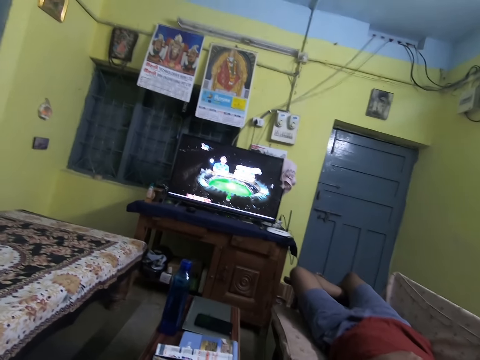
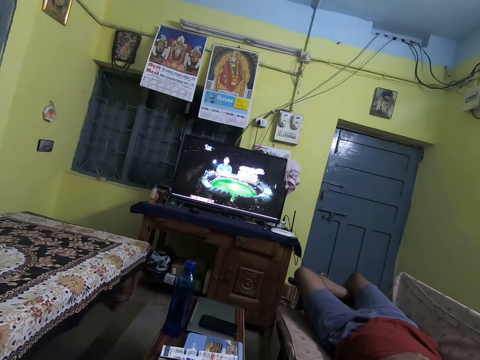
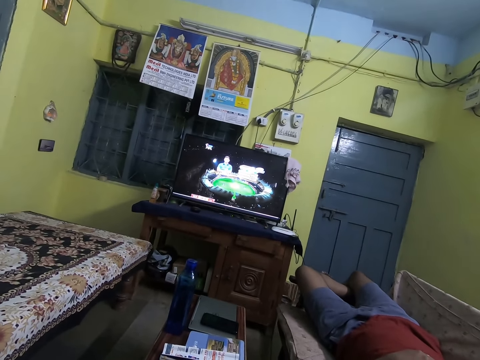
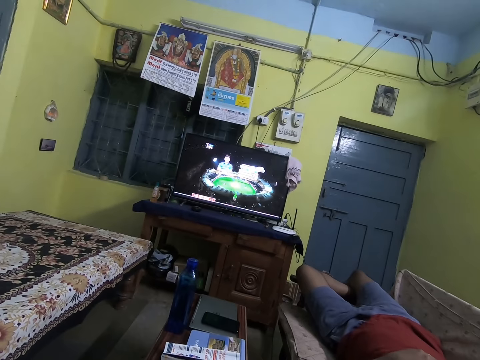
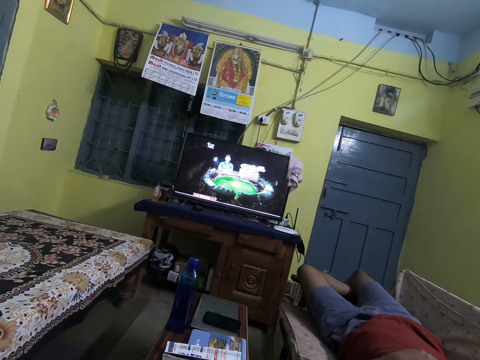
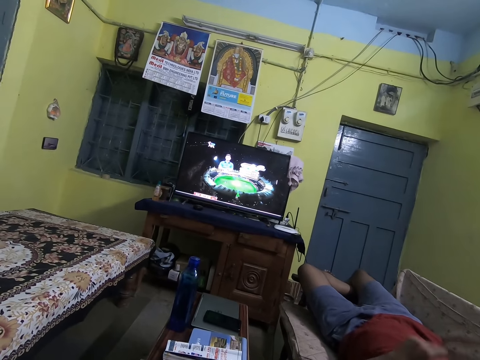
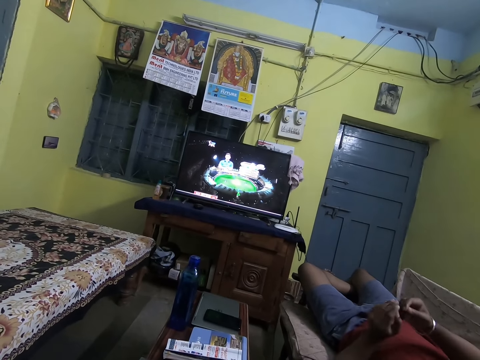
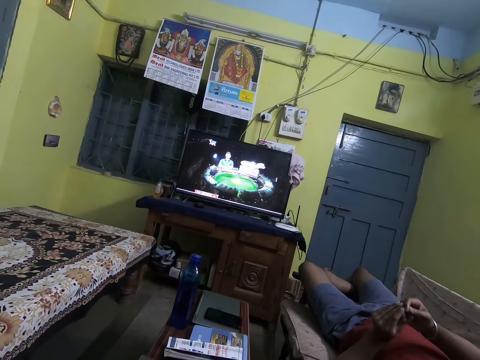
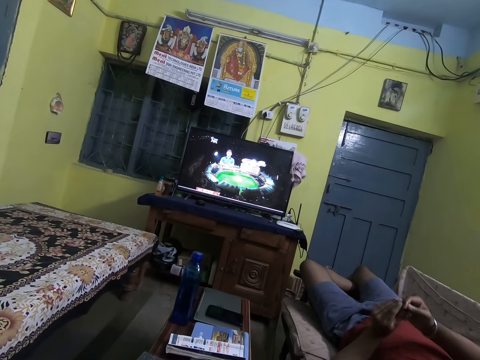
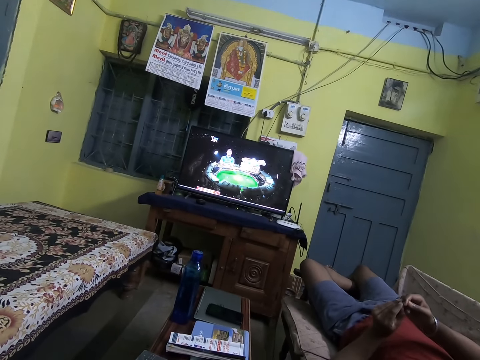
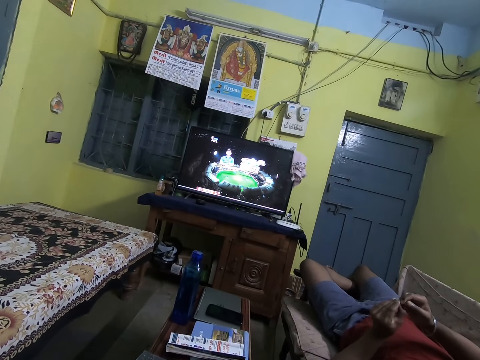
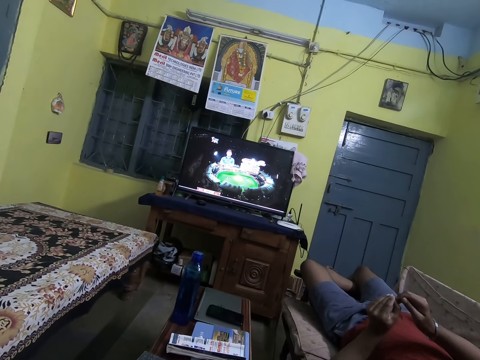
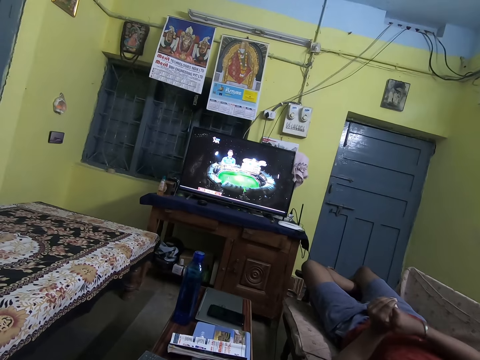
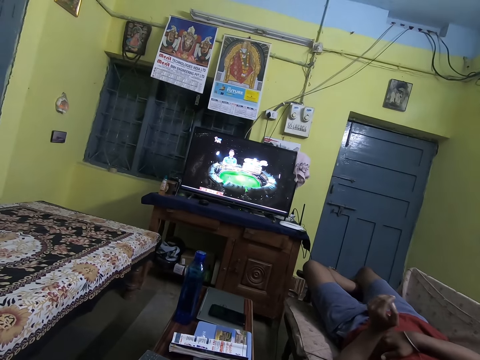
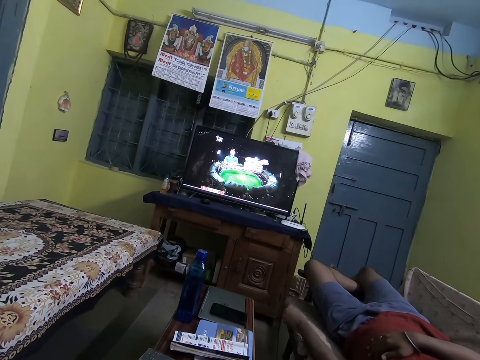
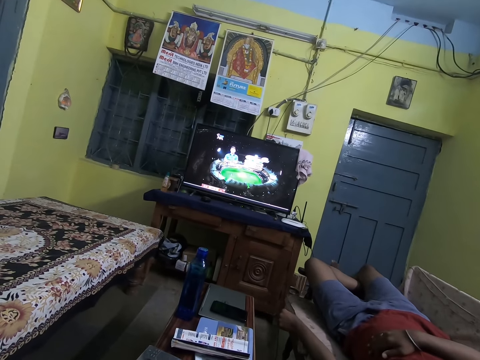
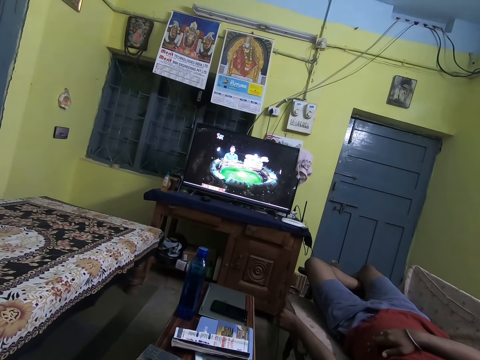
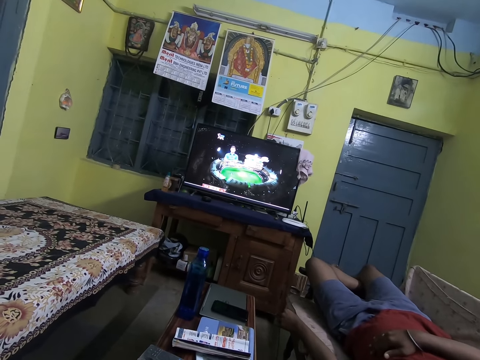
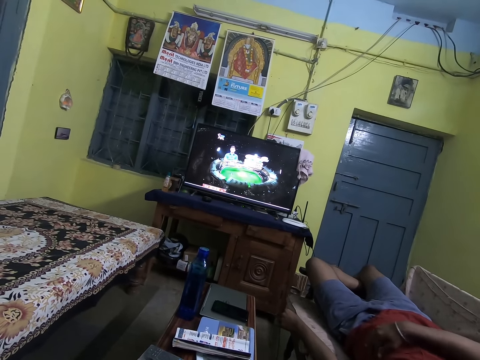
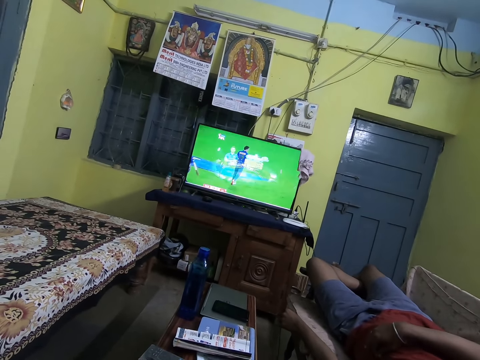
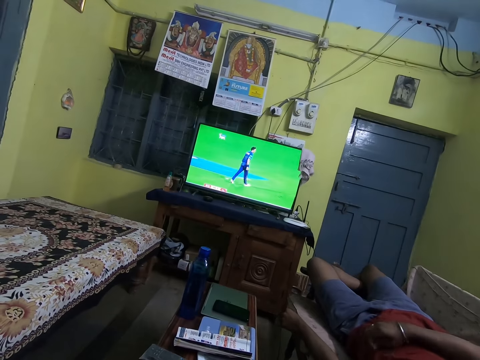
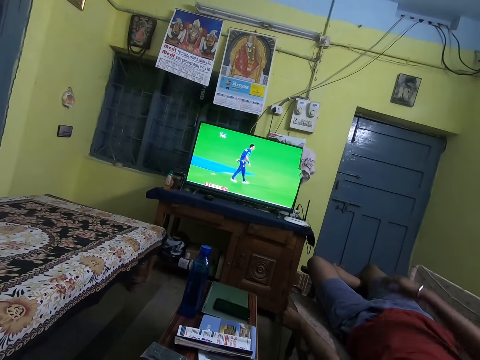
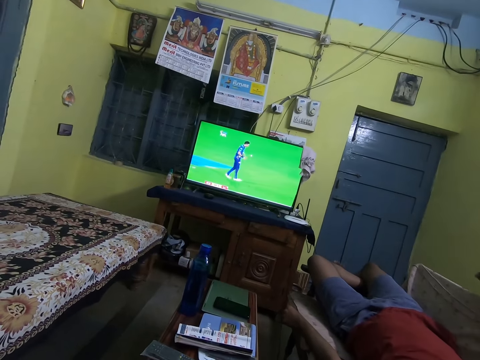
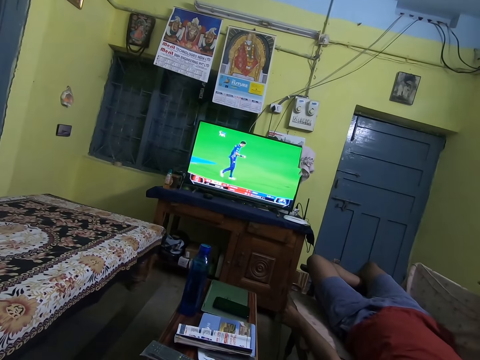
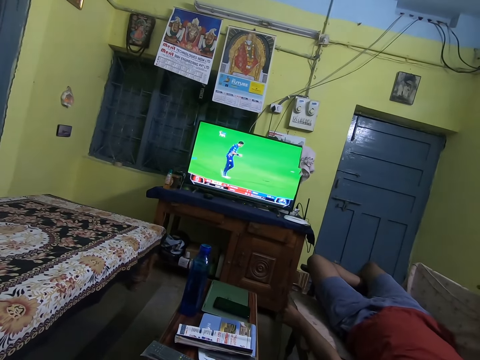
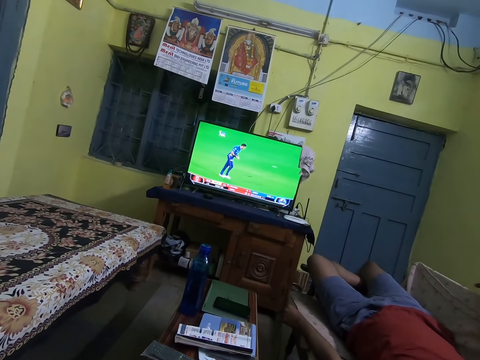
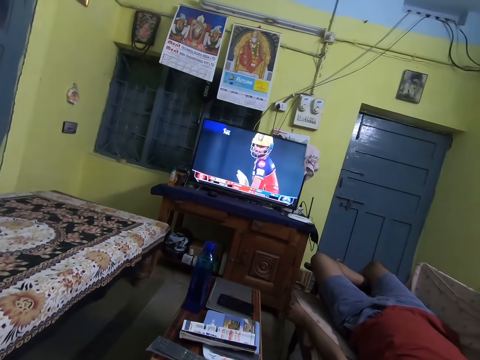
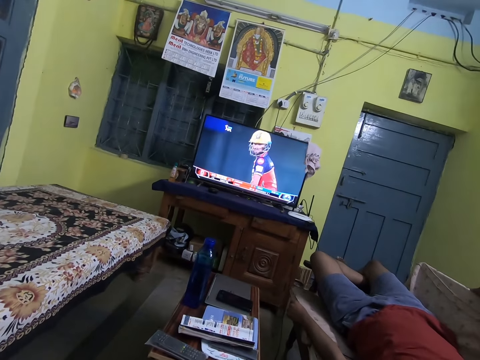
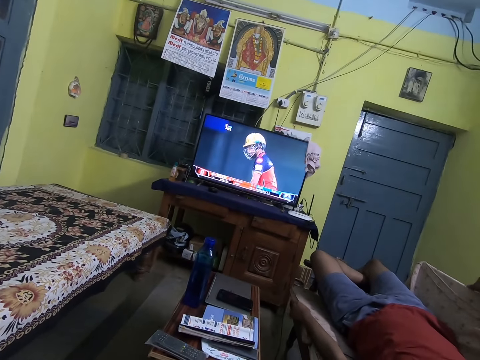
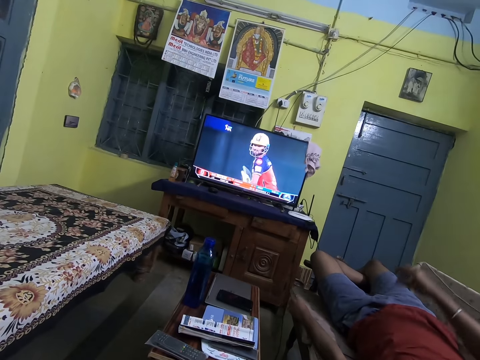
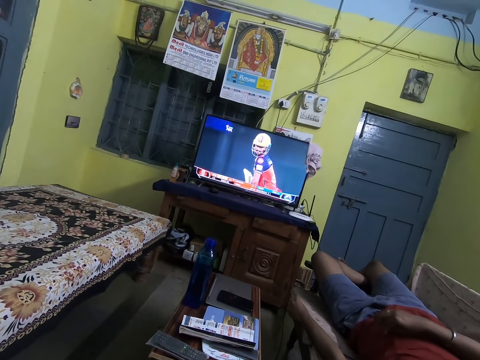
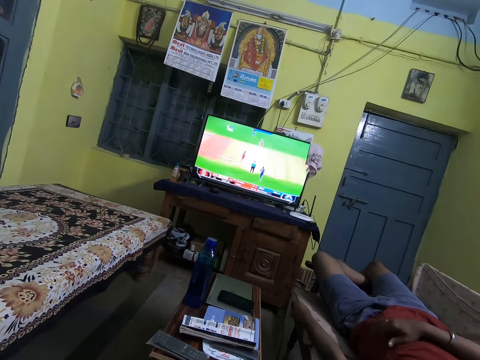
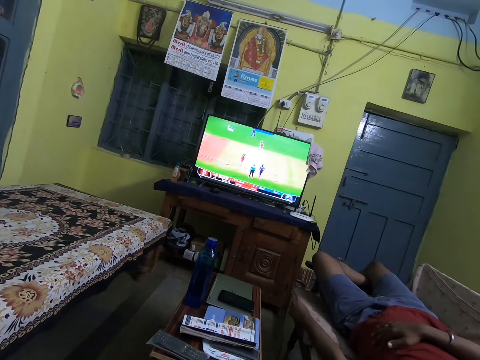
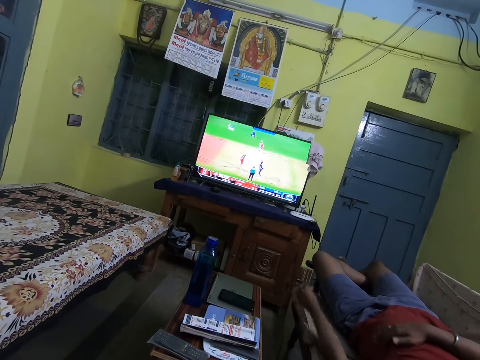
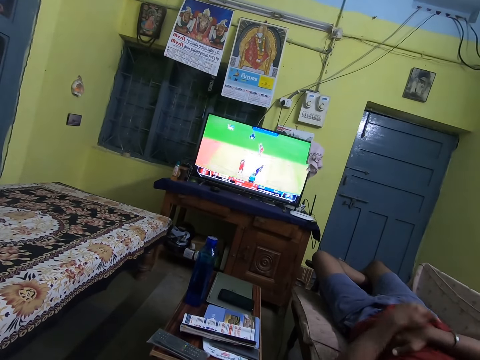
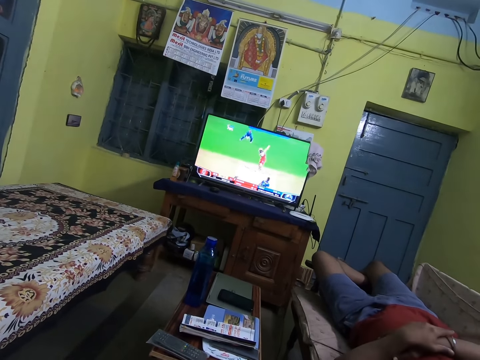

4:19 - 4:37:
The man picks his left nails with his right hand. The man touches his fingers. The man places his right hand on a chair and places his right hand on his stomach.

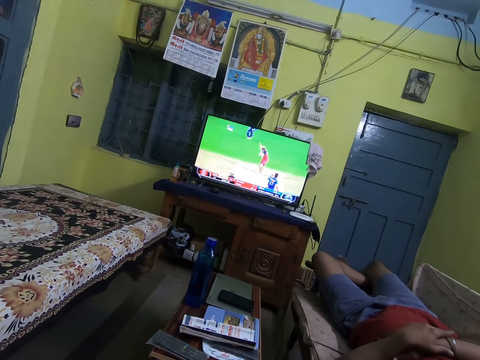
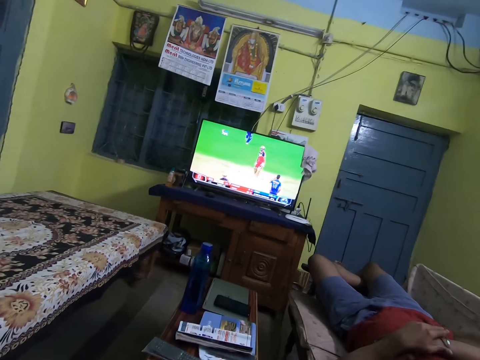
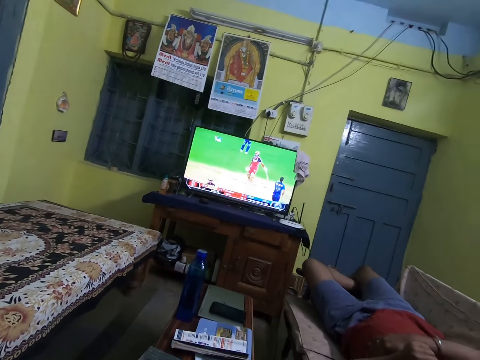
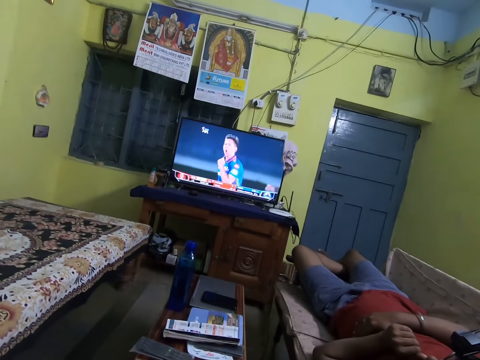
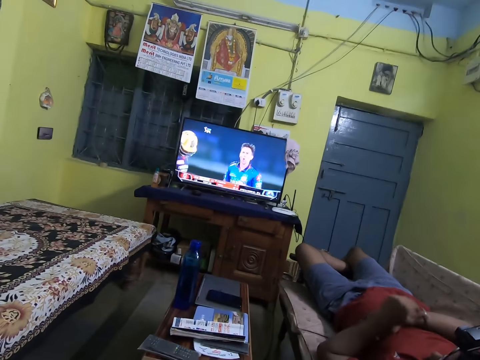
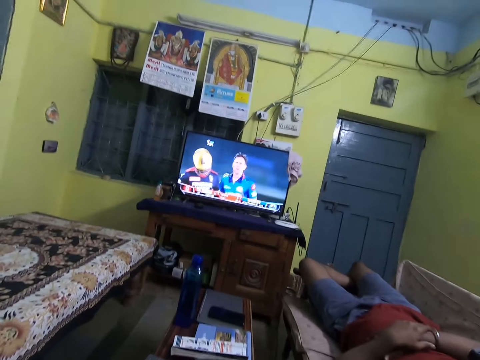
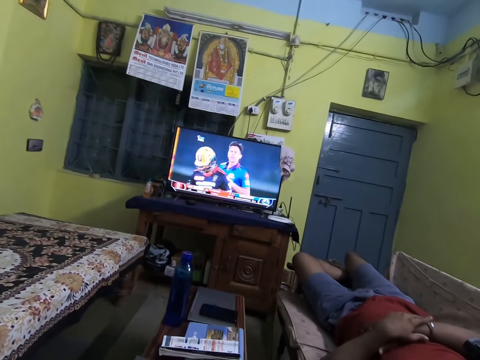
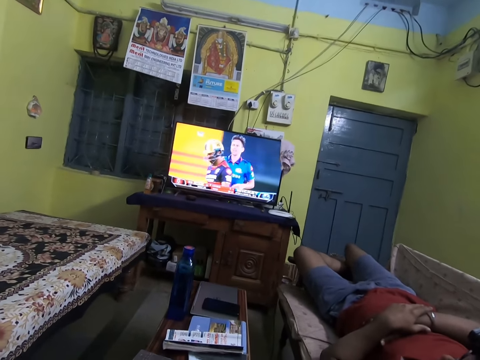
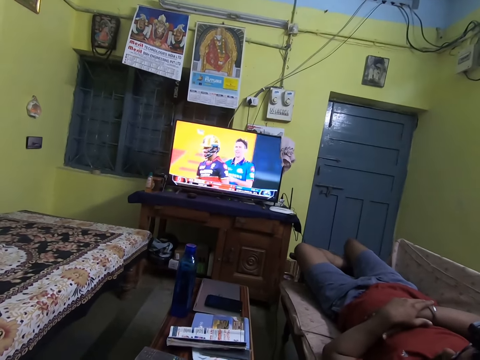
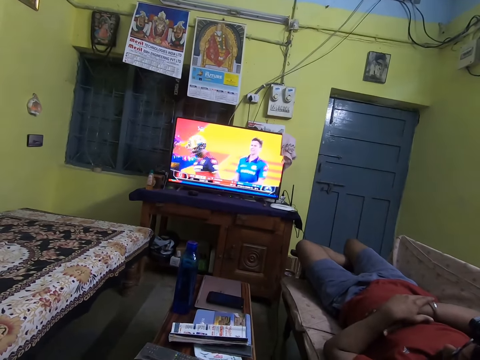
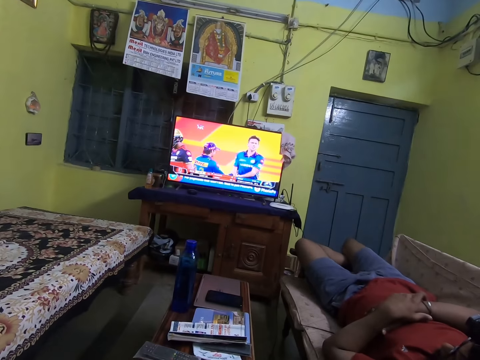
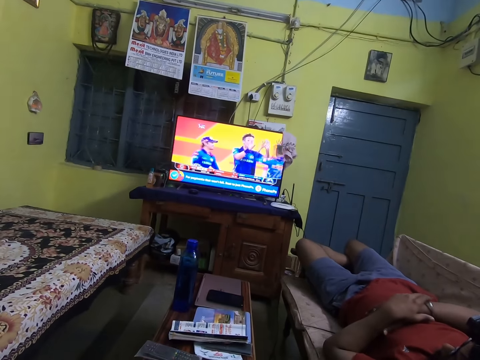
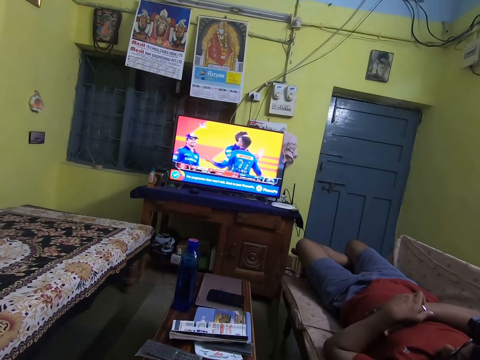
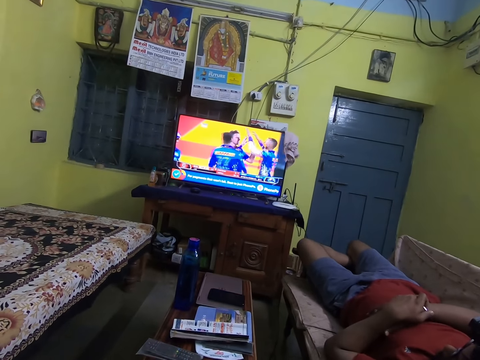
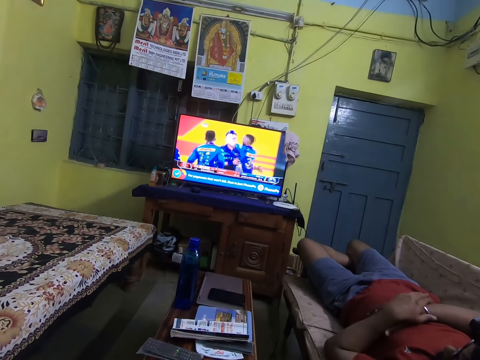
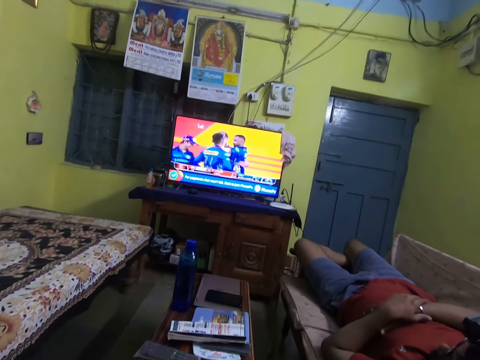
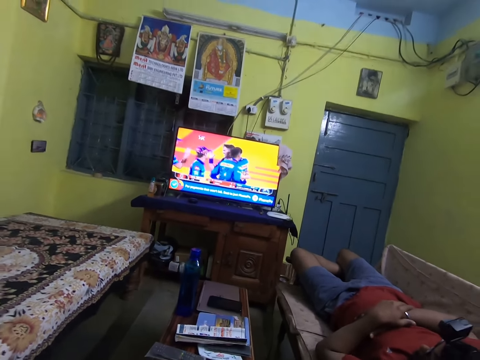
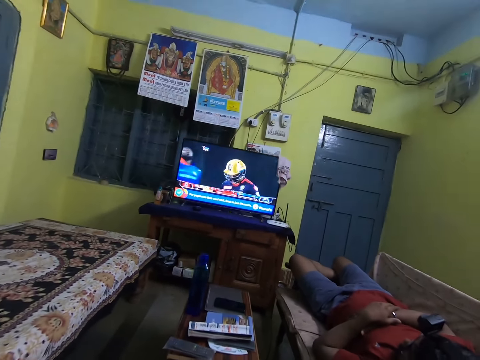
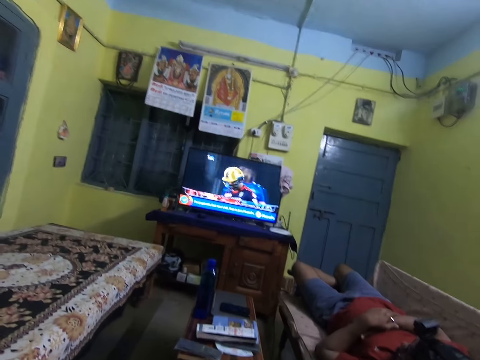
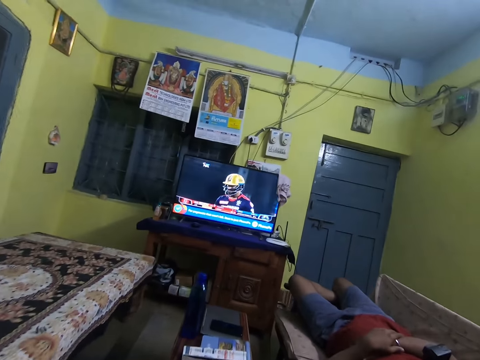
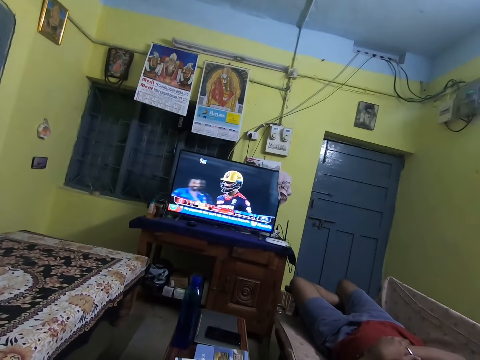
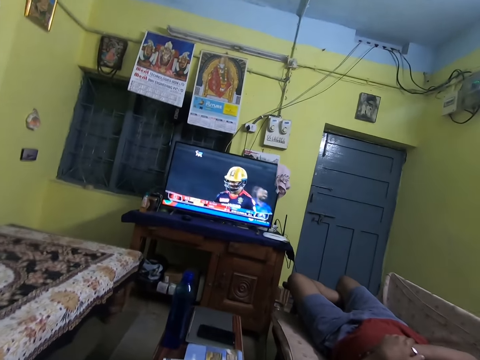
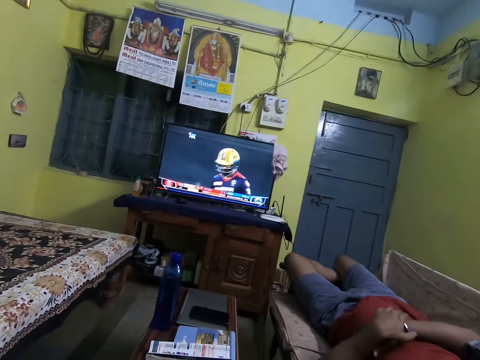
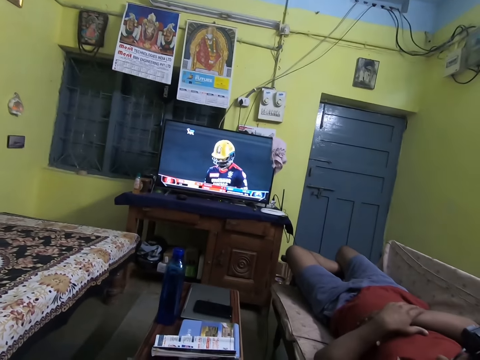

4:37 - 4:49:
The man moves the bracelet in his right hand with his left hand. The man touches his bracelet.
